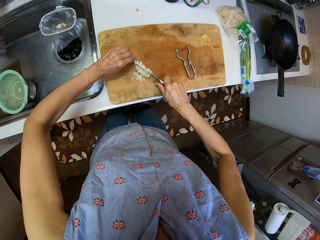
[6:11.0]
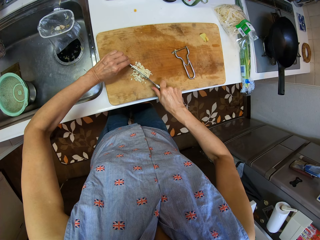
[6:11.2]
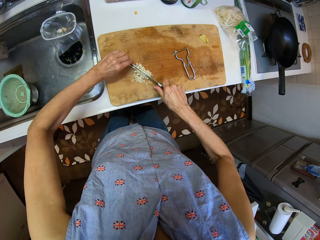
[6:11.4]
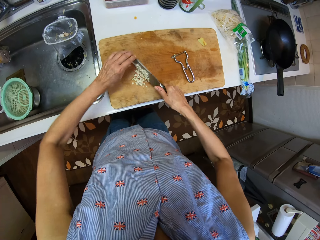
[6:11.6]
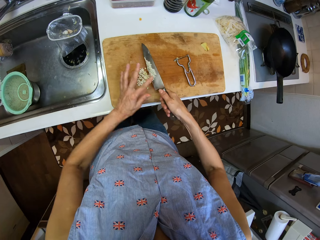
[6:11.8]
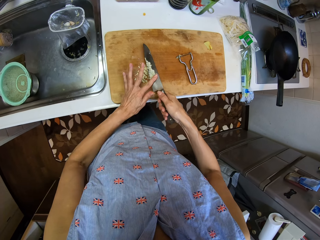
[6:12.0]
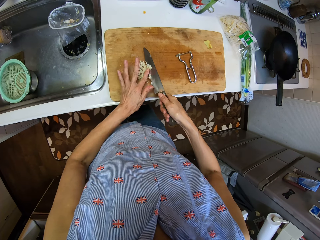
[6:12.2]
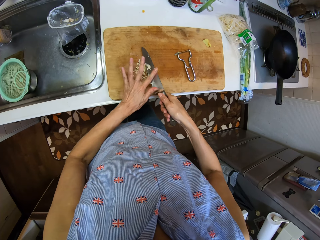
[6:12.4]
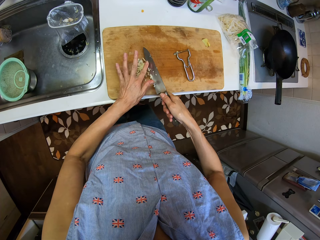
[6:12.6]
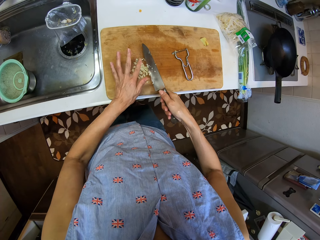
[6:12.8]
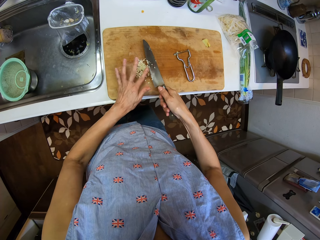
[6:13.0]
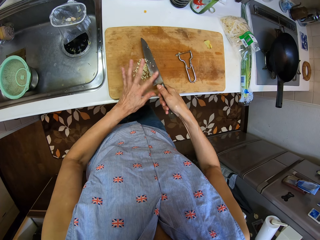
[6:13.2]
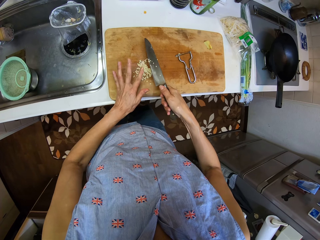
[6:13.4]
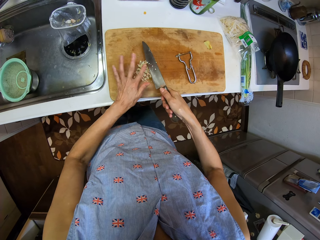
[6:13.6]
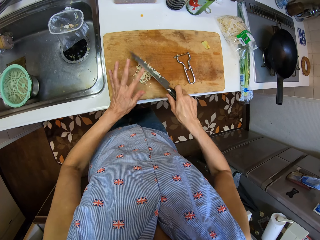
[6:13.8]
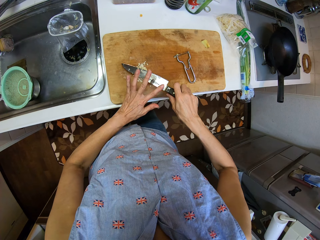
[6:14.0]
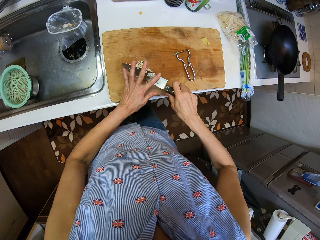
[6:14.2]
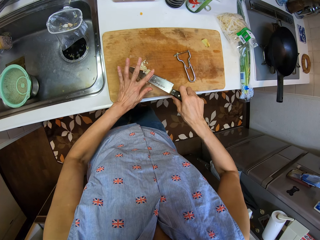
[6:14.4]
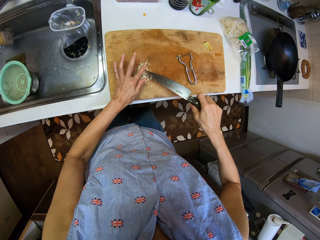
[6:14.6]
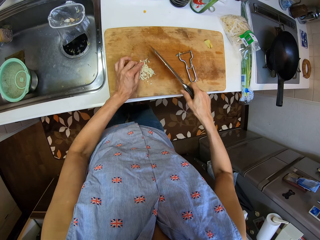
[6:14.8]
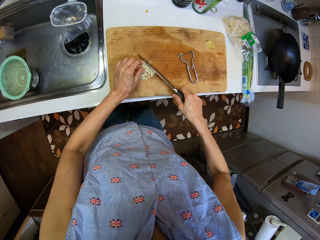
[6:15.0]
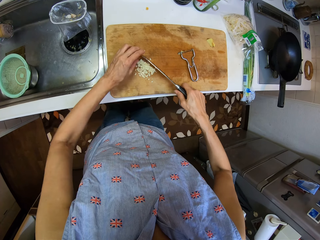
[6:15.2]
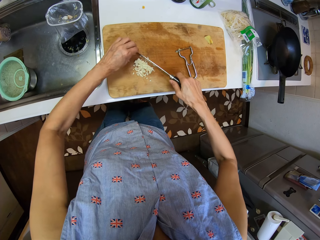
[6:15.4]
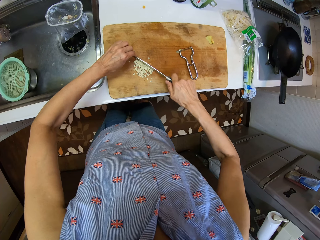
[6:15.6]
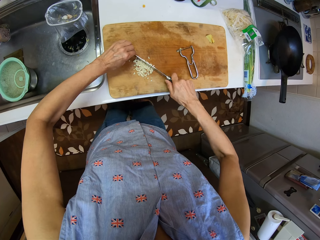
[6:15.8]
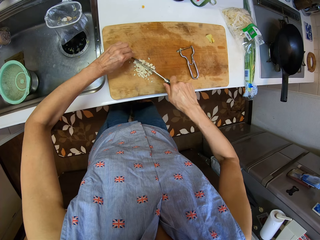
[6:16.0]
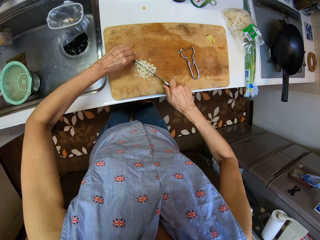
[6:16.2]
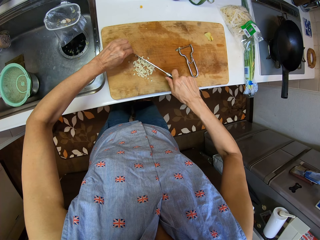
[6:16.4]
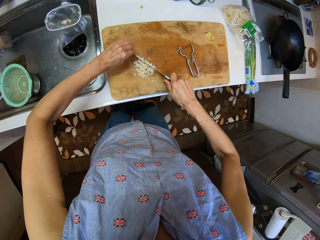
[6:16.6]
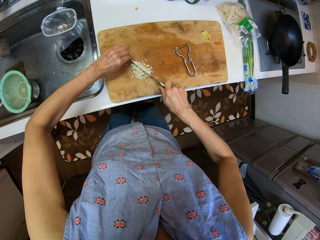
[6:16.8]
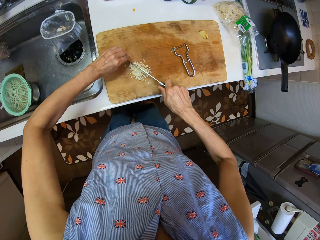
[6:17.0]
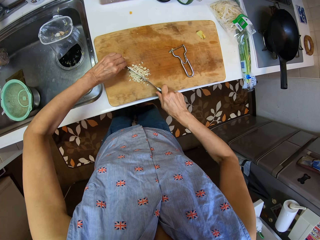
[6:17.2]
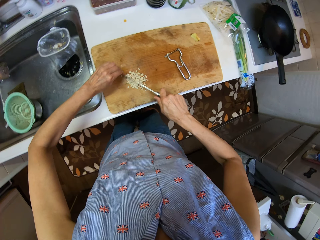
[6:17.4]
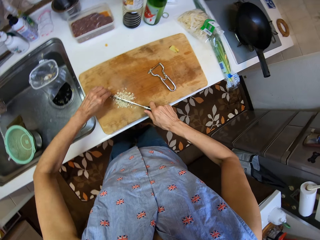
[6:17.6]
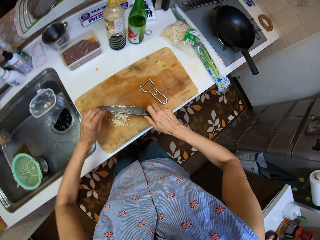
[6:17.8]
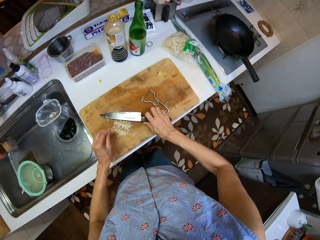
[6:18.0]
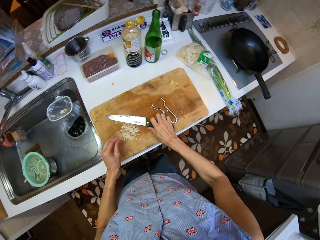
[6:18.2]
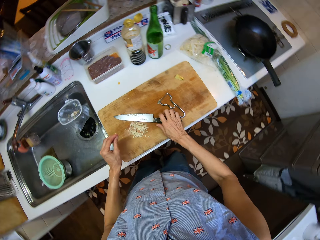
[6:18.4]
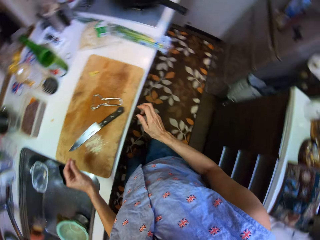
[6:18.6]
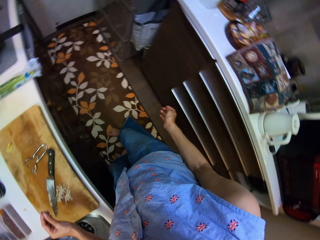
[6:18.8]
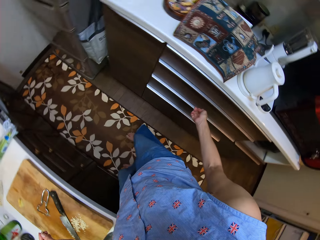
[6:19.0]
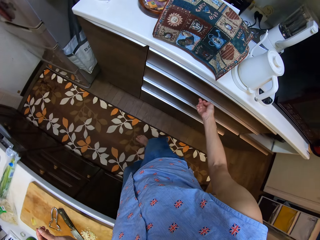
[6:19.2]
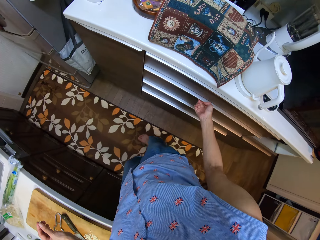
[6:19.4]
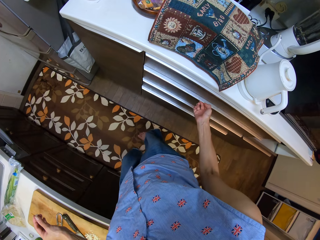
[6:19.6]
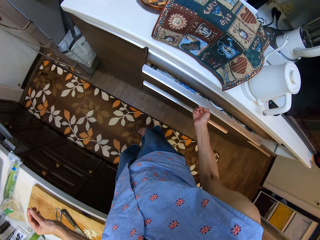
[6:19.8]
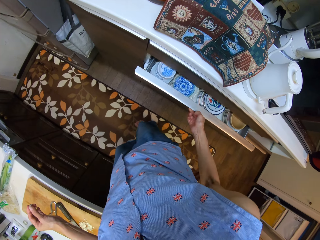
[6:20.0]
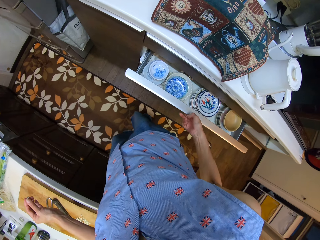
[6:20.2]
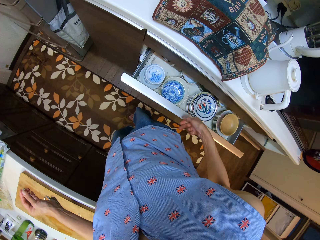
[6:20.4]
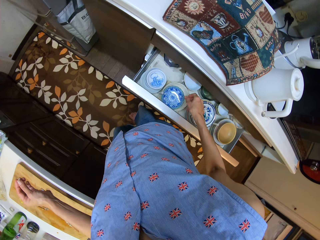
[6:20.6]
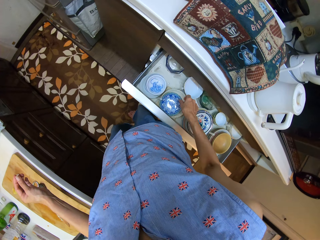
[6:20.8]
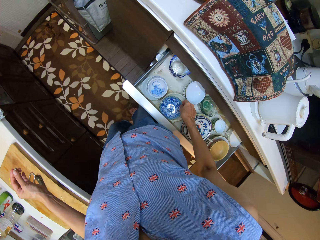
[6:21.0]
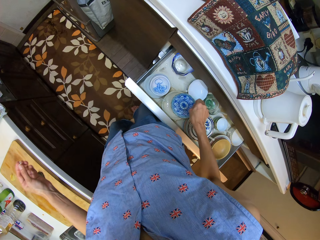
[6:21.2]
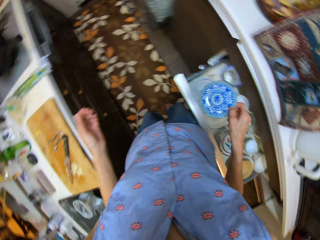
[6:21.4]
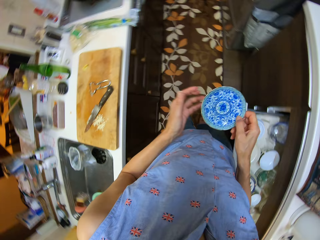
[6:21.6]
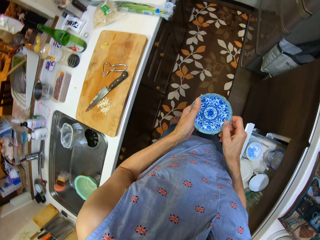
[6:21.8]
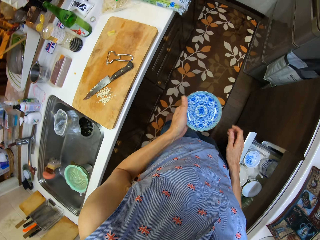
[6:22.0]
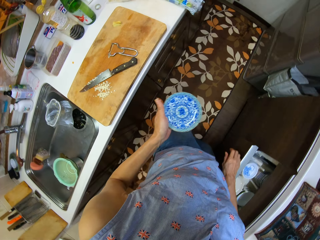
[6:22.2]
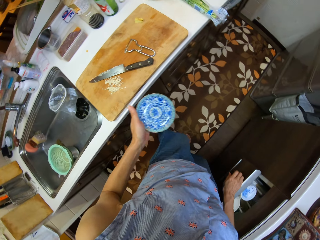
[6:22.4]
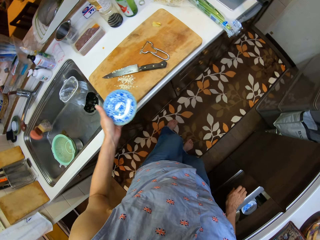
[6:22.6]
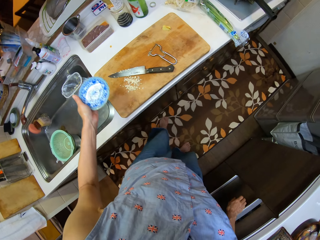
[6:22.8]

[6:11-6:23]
The camera wearer wipes off residues of garlic from the knife. They put together the chopped garlic and cut the garlic into smaller pieces. They put the knife on the chopping board. They open the drawer. They take a saucer or bowl from the drawer.

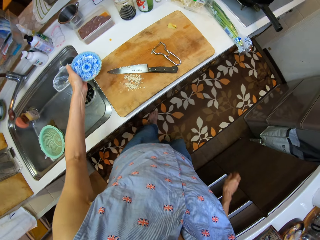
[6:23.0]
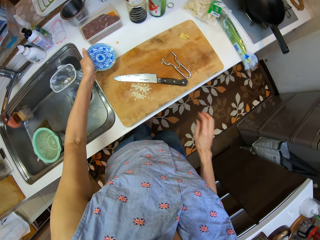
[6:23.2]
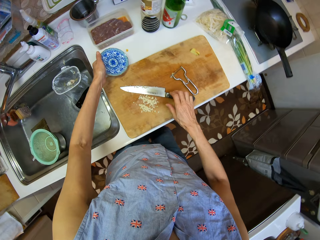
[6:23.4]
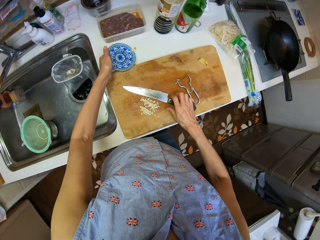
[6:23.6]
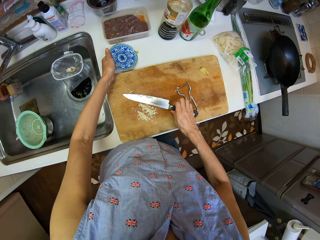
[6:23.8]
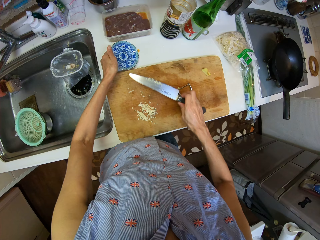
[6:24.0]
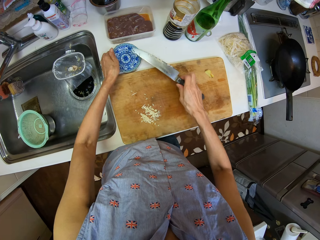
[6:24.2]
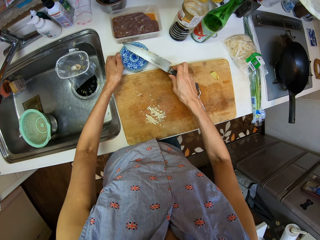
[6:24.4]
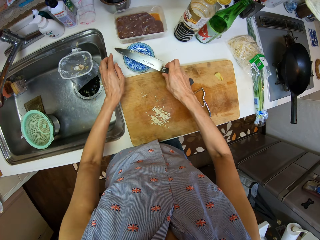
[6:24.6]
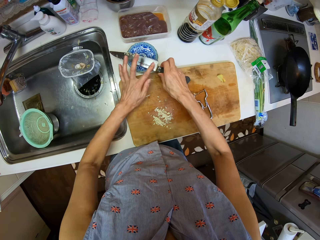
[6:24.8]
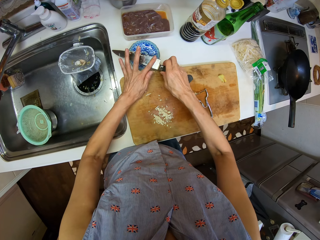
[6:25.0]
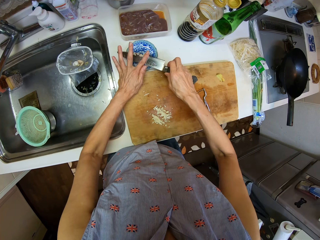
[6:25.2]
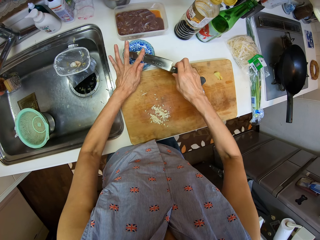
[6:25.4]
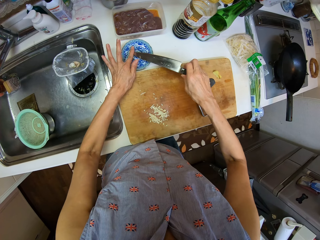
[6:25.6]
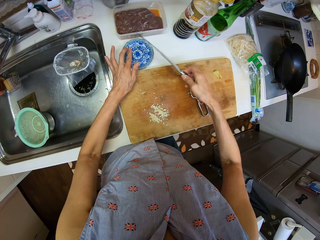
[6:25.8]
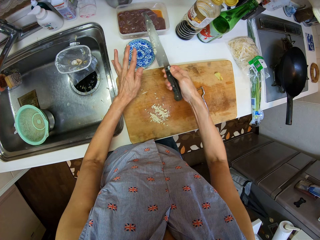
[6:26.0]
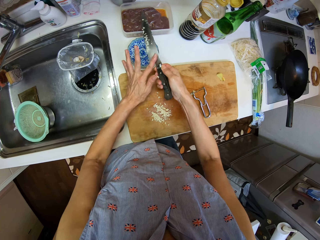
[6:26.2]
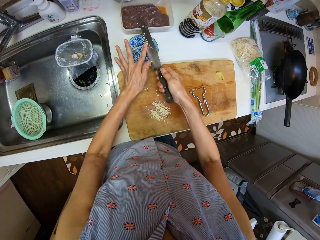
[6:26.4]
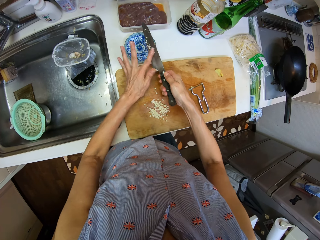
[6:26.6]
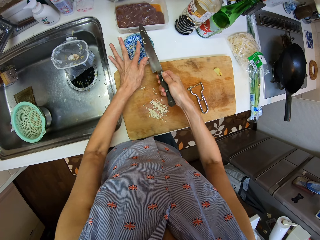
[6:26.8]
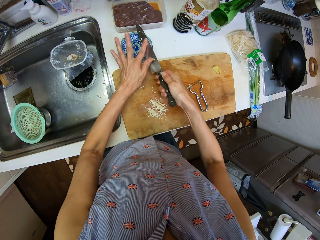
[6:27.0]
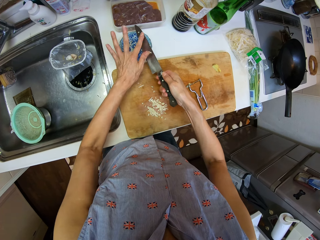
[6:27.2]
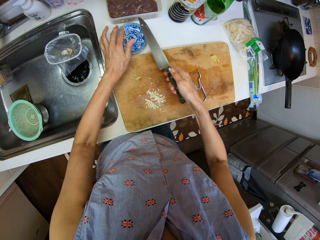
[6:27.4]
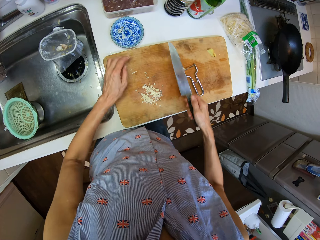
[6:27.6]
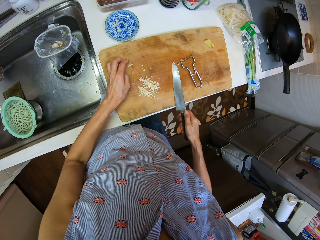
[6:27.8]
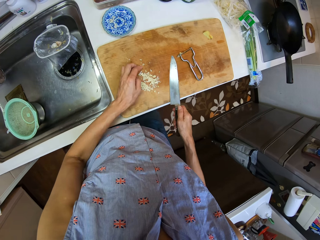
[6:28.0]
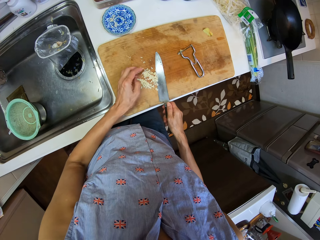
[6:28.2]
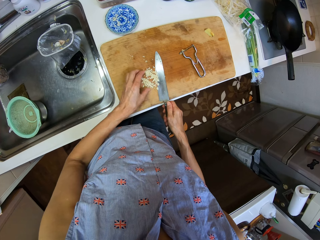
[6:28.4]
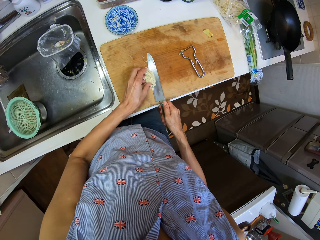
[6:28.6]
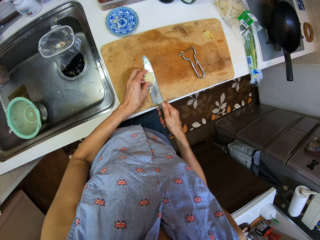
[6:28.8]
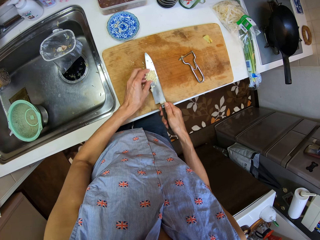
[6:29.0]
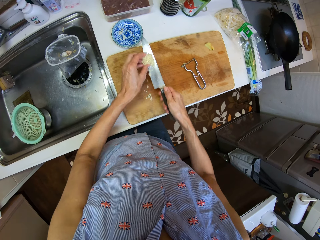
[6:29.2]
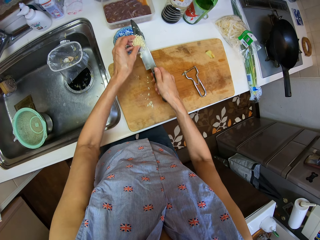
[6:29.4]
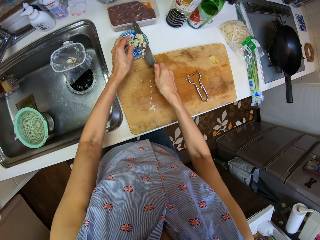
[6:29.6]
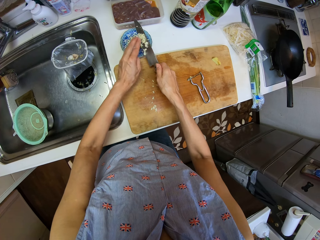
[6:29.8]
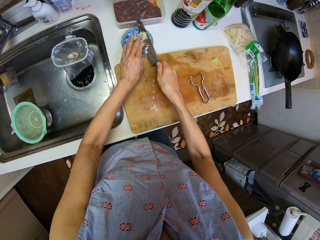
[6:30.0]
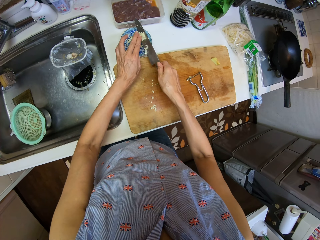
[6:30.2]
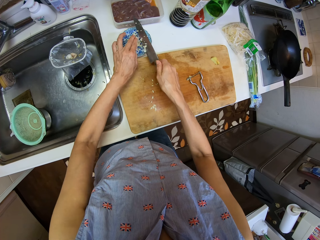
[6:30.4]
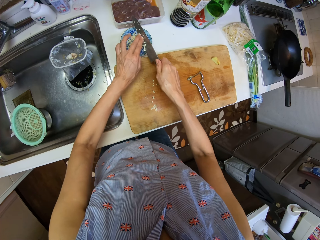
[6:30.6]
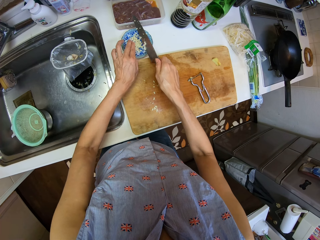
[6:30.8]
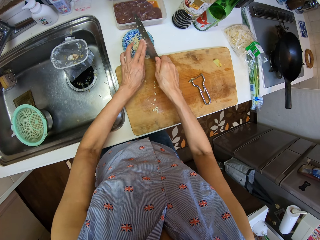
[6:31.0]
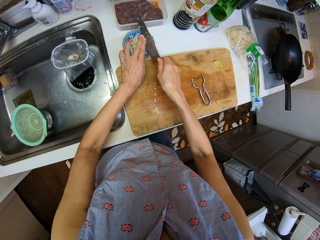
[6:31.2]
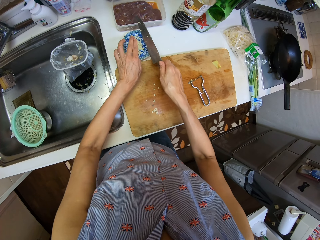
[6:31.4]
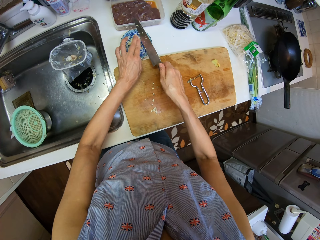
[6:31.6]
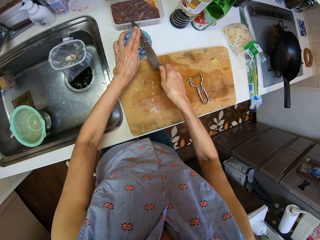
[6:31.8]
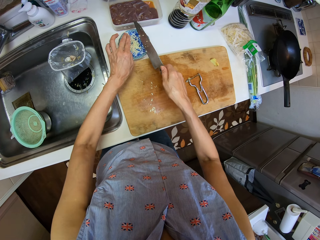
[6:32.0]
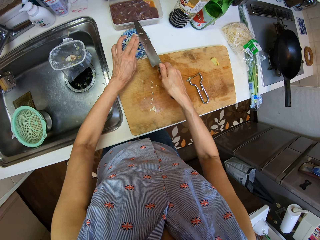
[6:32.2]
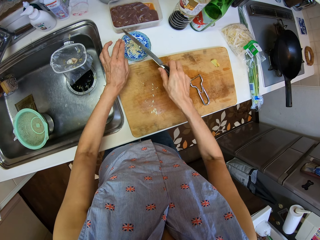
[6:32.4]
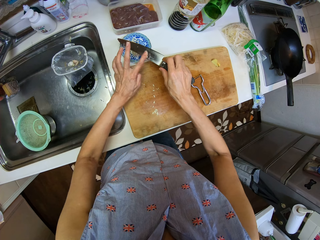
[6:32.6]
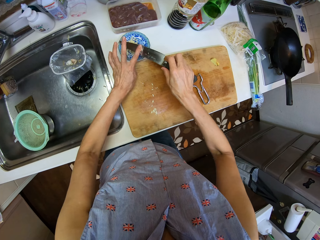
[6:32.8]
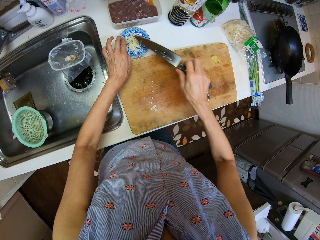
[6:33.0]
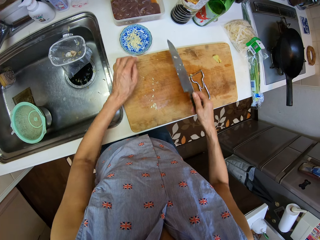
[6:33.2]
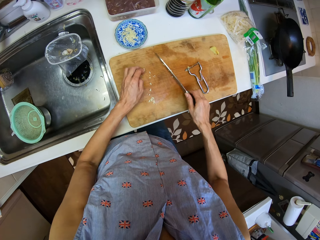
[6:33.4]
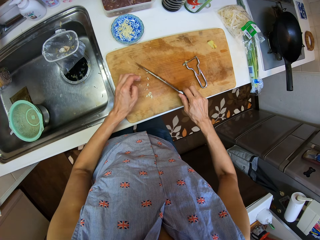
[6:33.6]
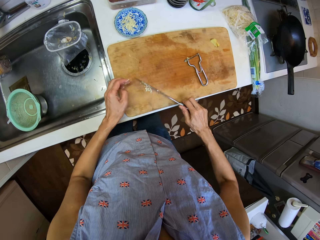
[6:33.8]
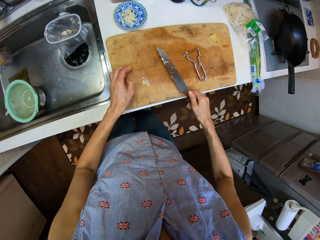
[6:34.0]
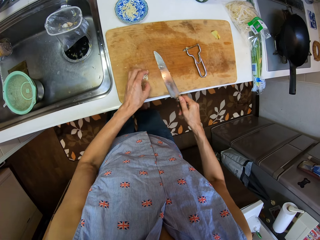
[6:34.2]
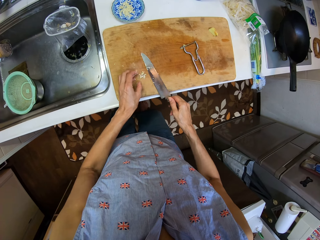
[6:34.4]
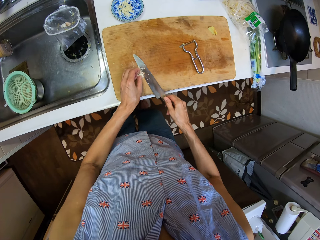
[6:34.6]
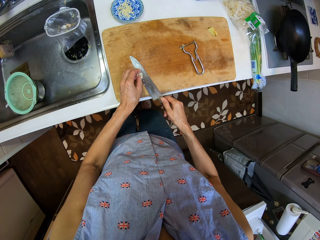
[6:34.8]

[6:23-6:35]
The camera wearer closes the drawer. They put the bowl on the sink counter. They take the knife from the chopping board. They wipe the residue of garlic from the knife to the bowl. They put the garlic on the knife into the bowl. They pick the garlic from the chopping board with the knife. They put the garlic on the knife into the bowl. They scrub the garlic from the chopping board with the knife.
